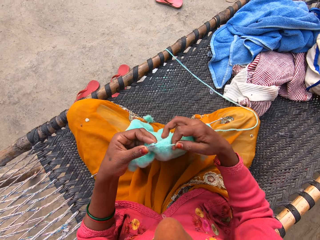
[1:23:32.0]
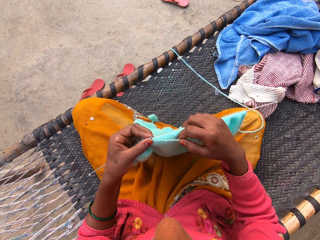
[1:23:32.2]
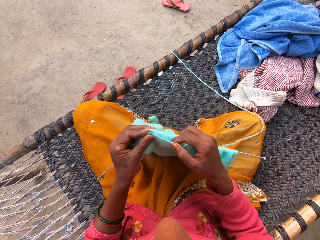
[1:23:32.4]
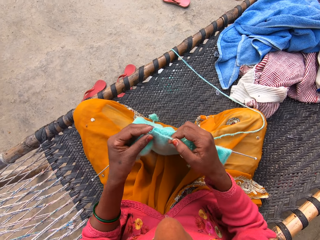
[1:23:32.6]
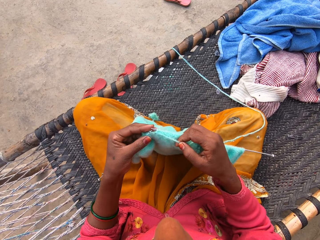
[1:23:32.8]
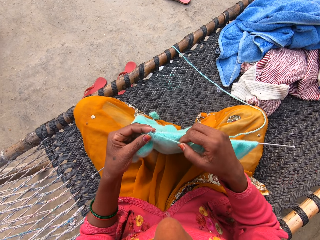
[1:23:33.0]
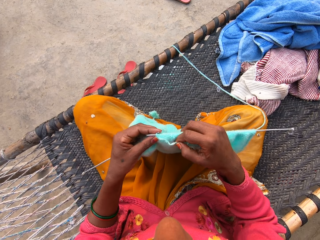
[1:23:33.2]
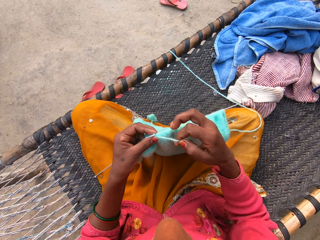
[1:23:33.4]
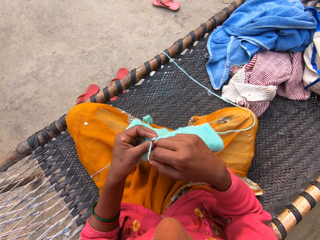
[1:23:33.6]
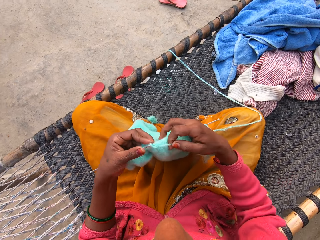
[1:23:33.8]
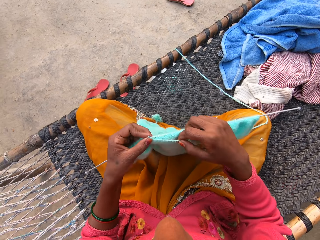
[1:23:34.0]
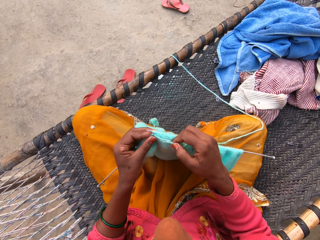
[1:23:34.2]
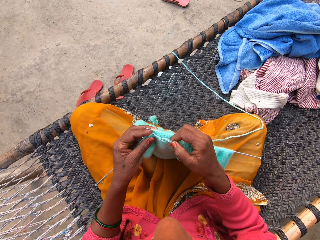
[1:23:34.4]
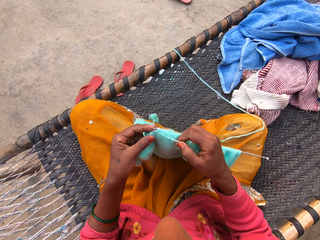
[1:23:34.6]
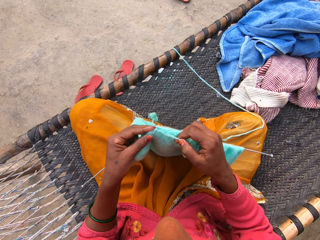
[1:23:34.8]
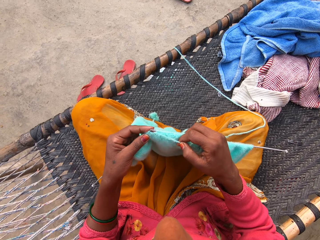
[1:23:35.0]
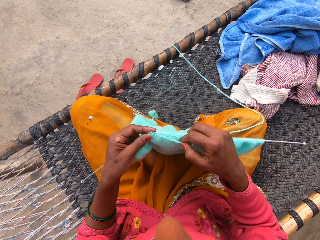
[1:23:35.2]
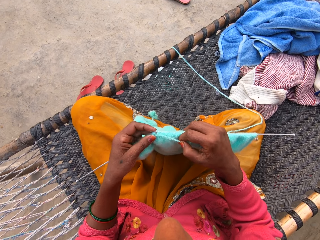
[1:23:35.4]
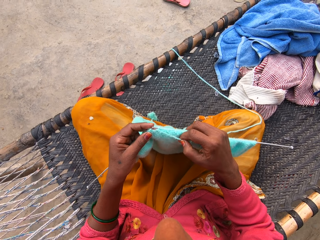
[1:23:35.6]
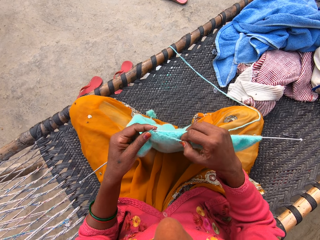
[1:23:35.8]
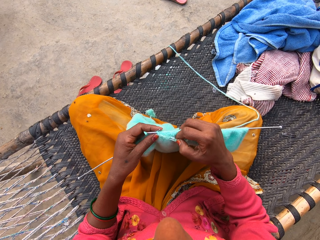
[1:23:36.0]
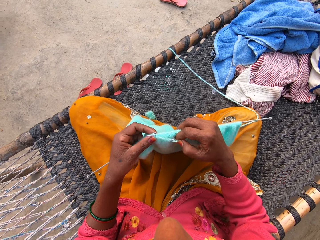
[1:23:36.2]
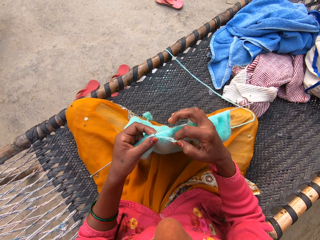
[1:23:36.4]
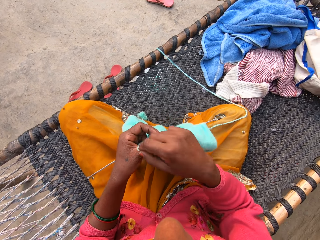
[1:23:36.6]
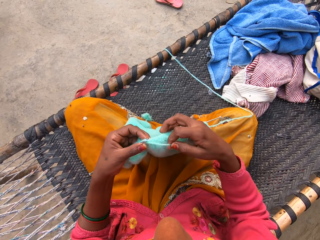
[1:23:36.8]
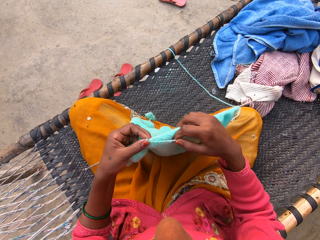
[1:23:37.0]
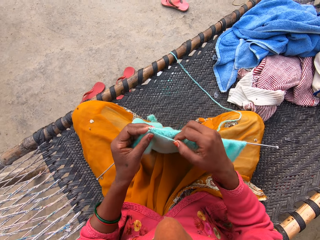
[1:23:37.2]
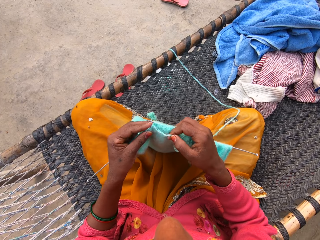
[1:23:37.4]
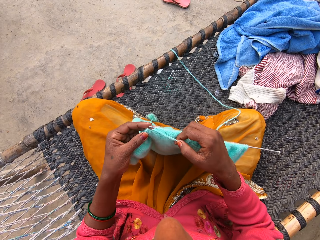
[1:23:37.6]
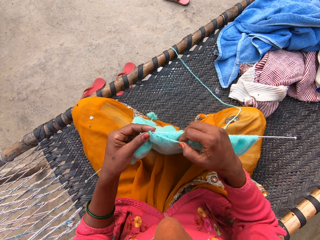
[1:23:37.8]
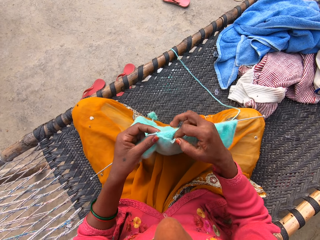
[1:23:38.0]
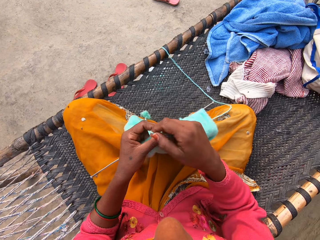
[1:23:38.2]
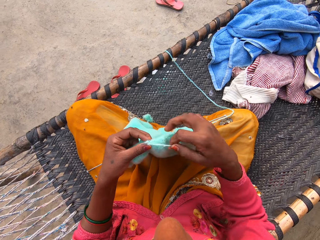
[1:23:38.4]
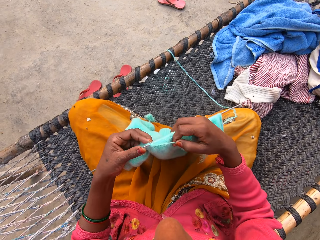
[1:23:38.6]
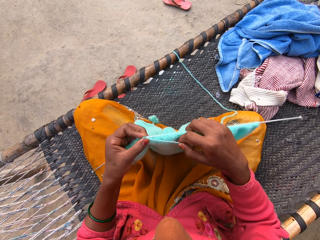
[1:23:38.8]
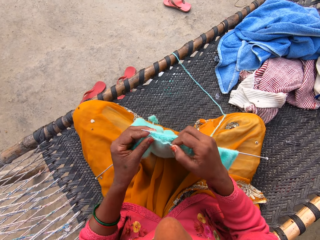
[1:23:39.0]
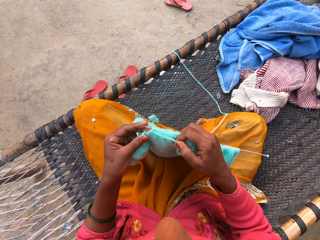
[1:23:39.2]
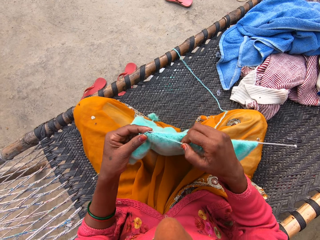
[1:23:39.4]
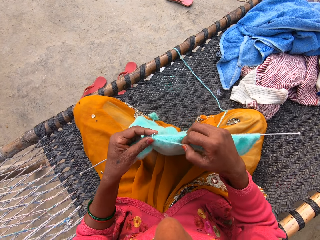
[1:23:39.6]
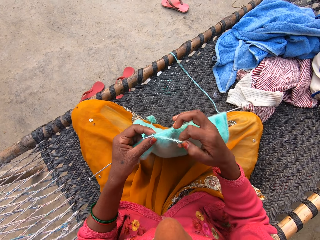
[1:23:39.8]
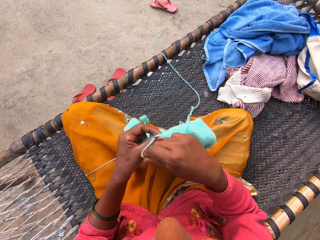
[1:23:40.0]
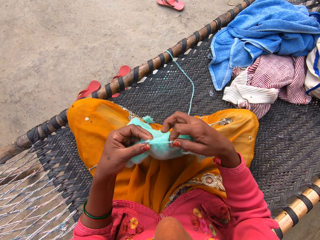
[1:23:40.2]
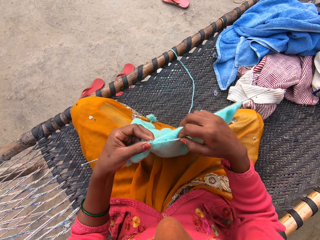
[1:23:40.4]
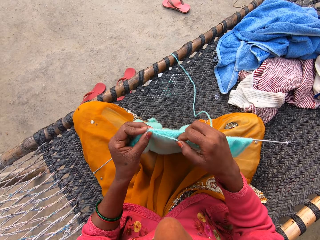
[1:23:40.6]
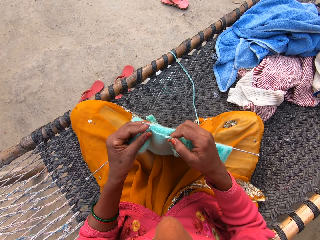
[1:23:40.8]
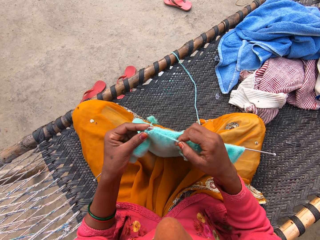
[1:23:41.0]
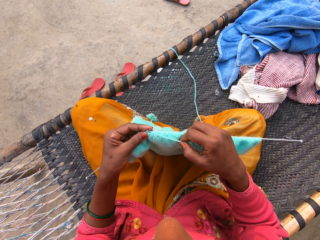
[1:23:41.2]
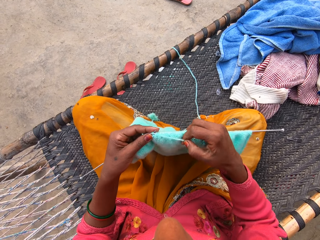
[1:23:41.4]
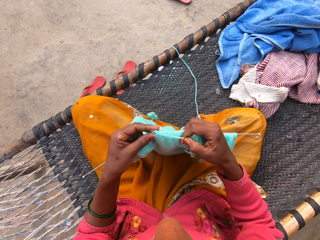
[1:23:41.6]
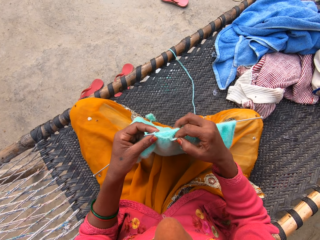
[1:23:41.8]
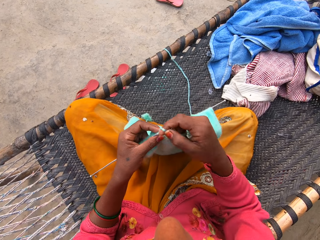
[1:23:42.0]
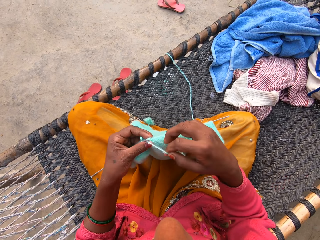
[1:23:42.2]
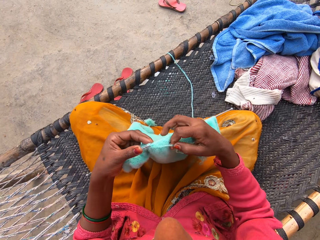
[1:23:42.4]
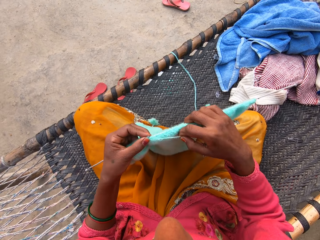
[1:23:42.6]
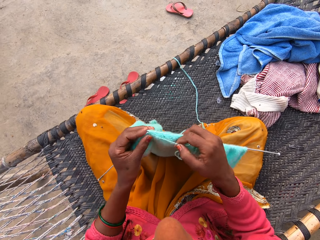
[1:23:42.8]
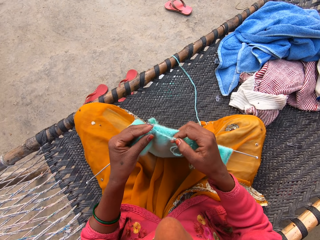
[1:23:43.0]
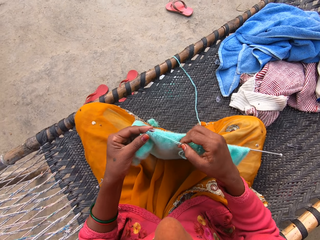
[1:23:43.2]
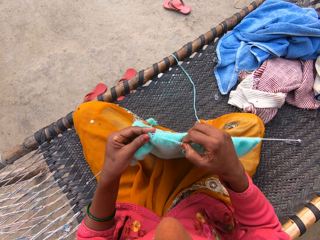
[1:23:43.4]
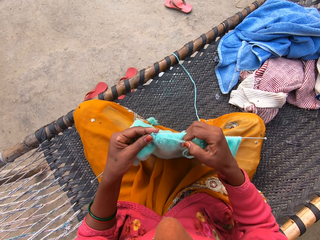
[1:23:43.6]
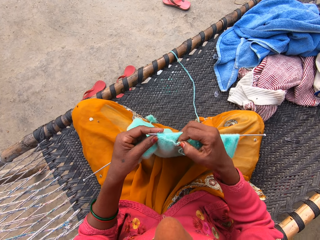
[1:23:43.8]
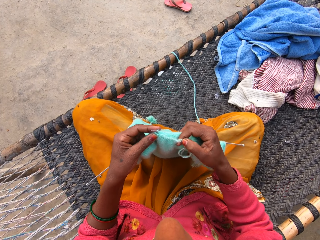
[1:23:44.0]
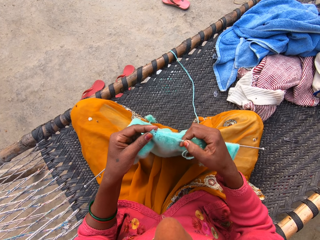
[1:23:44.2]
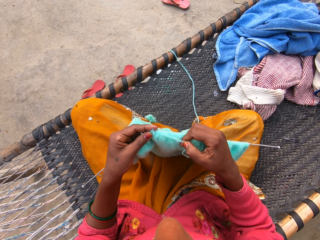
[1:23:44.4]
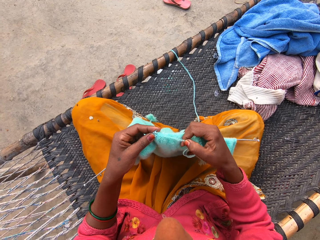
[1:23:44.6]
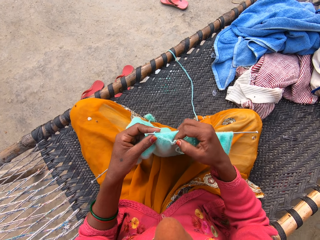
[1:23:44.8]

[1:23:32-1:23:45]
The camera wearer loops a yarn on the knitting needle. They knit a fabric with the knitting needle. They loop the yarn on the knitting needle. They knit the fabric with the knitting needle. They loop the yarn on the knitting needle. They knit the fabric with the knitting needle. They loop the yarn on the knitting needle. They knit the fabric with the knitting needle. They loop the yarn on the knitting needle. They knit the fabric with the knitting needle. They loop the yarn on the knitting needle. They knit the fabric with the knitting needle.

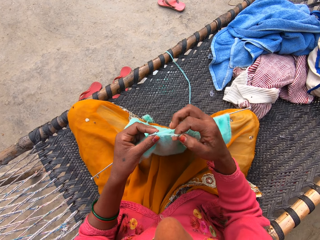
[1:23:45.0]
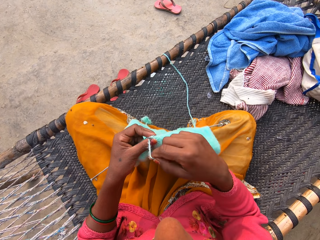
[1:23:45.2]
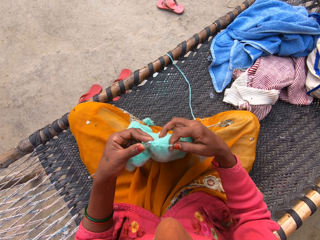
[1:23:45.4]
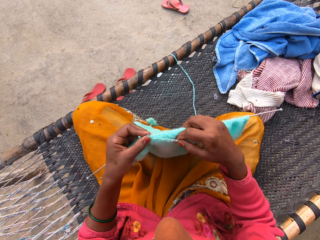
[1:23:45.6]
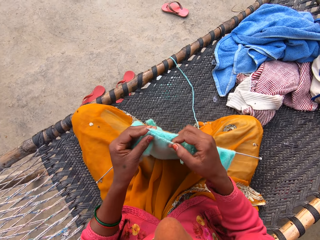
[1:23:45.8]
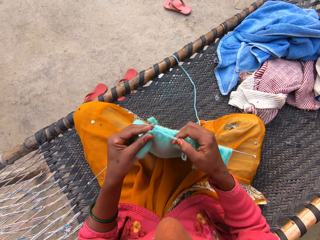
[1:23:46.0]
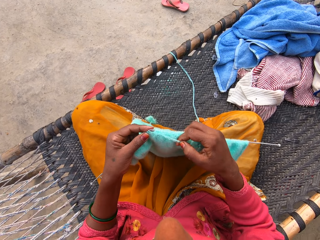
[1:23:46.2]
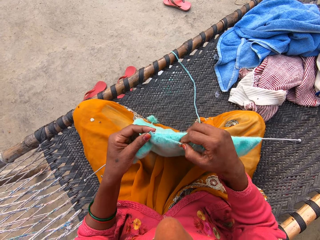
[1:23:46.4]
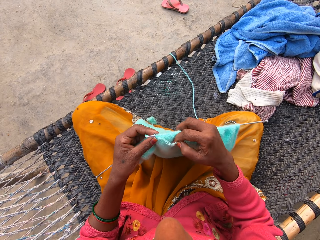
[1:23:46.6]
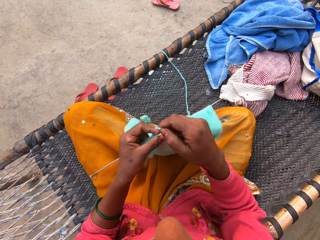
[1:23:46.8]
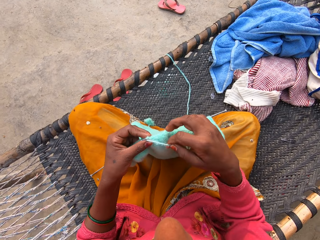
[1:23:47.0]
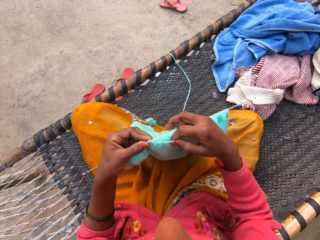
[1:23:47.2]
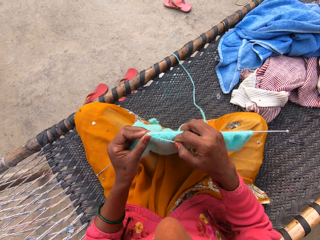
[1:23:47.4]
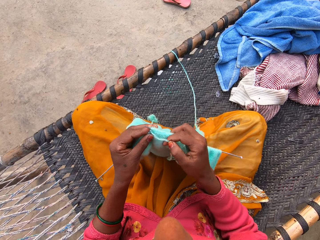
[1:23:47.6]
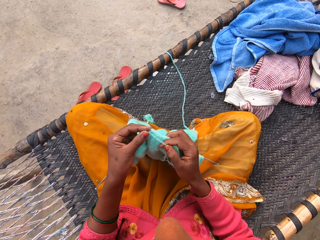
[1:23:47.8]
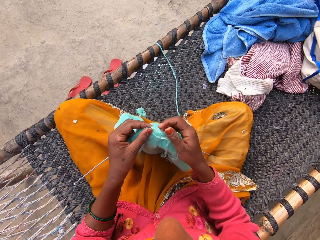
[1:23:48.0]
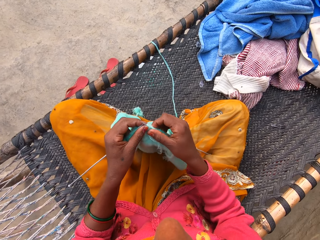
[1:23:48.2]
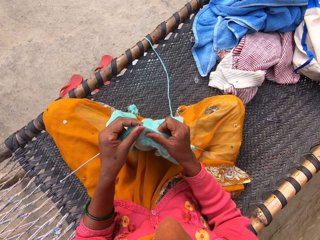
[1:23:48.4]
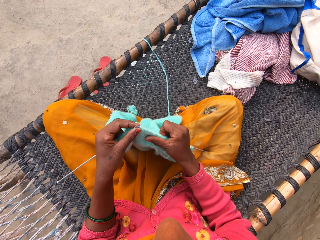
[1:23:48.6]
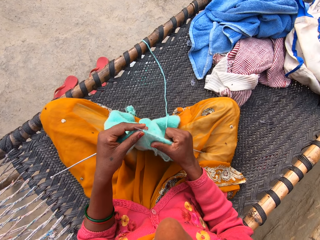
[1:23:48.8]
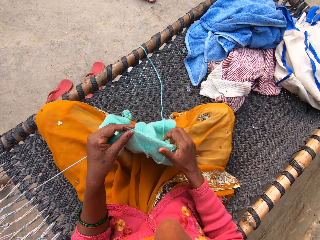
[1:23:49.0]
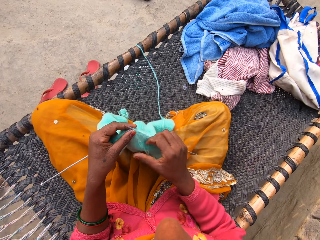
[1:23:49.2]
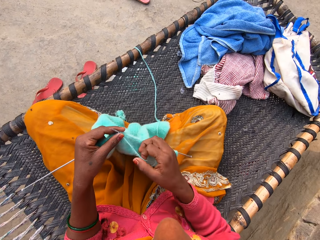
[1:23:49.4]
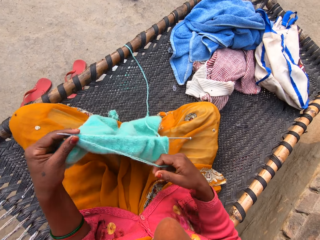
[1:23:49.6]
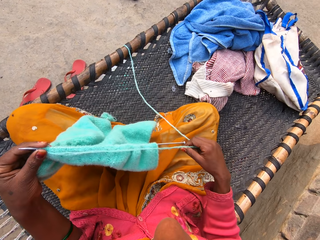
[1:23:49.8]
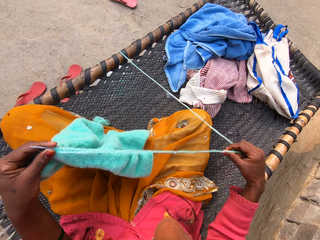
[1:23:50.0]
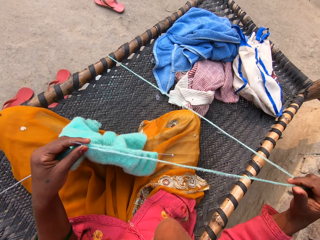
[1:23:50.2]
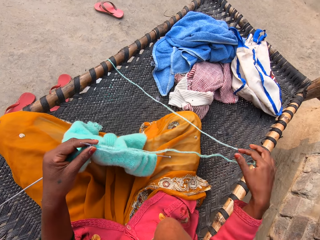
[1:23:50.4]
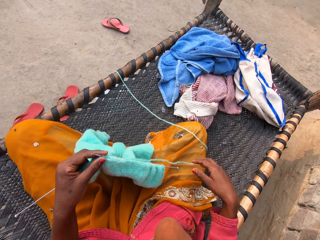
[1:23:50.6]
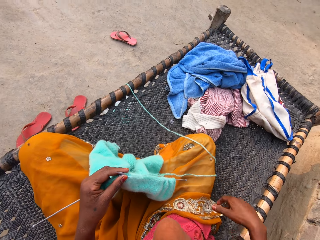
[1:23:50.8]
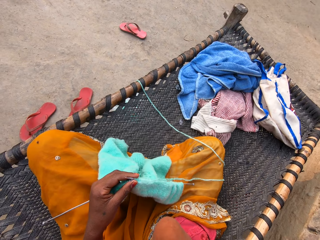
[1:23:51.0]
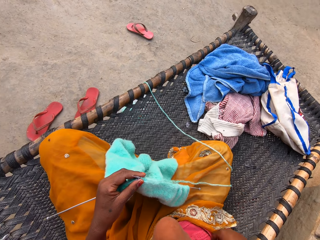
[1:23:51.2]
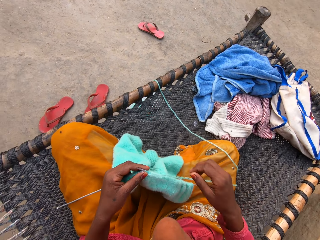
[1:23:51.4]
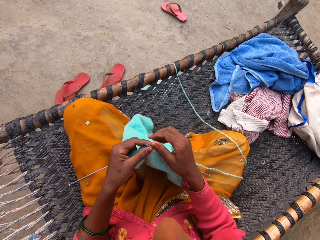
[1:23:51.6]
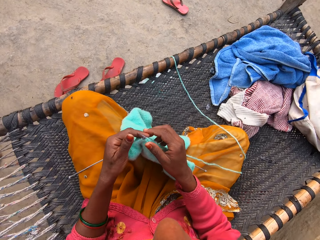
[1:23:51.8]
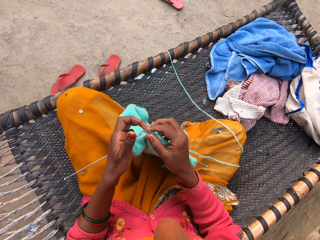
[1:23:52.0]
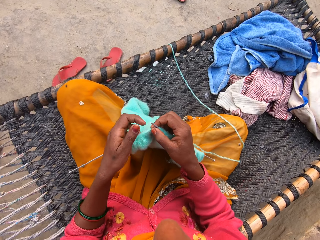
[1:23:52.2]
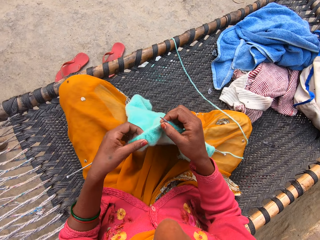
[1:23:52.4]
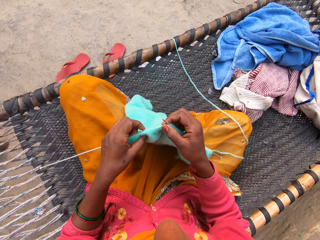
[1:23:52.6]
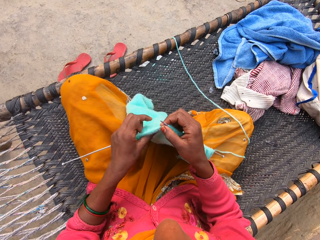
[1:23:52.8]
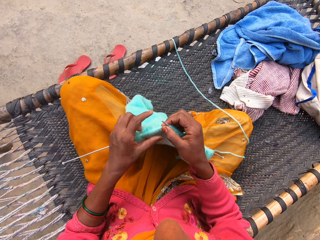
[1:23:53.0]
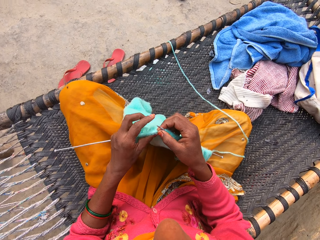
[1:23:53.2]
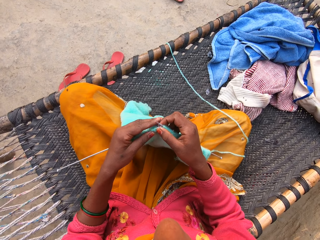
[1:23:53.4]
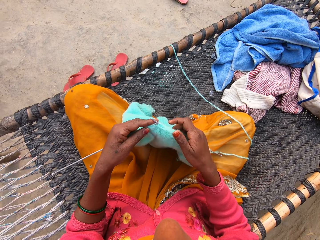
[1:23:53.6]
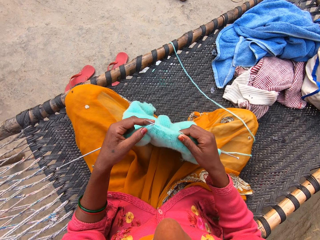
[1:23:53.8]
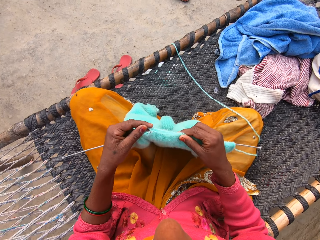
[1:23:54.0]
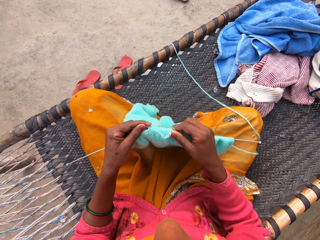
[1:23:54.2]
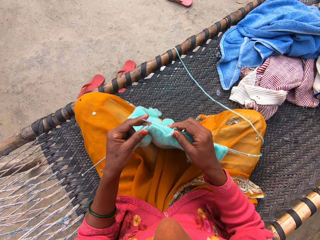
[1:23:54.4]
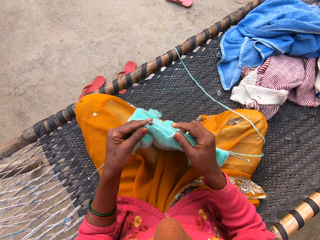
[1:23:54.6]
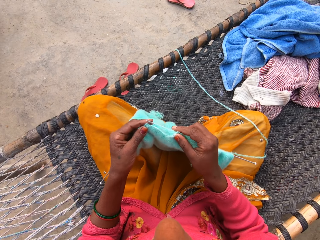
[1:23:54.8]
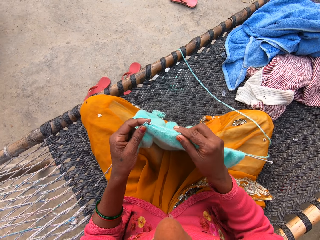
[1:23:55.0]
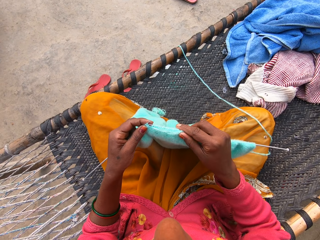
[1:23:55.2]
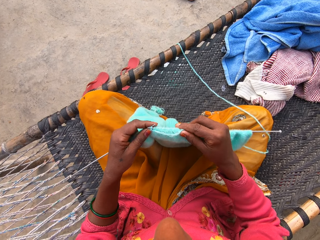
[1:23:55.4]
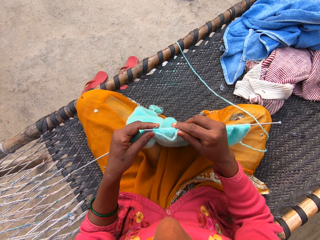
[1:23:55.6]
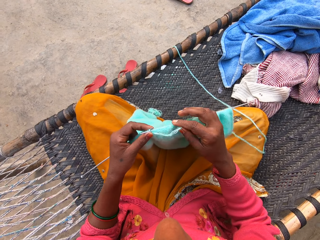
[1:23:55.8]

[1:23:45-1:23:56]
The camera wearer loops a yarn on the knitting needle. She knits a fabric or shawl with the knitting needle. She loops the yarn on the knitting needle. She knits the fabric with the knitting needle. She moves the fabric on the knitting needle with her right hand. She pulls the yarn with her right hand. She straightens the yarn. She drops the yarn on her lap. She lifts her right hand. She holds the fabric with her right hand. She adjusts the shawl with her left hand. She touches the fabric with her left hand. She moves the fabric on the knitting needle. She knits the shawl.
